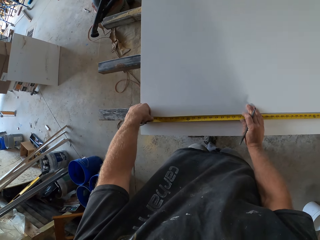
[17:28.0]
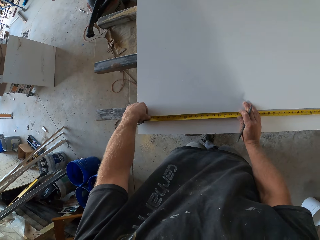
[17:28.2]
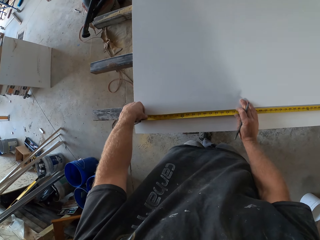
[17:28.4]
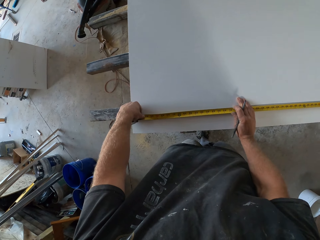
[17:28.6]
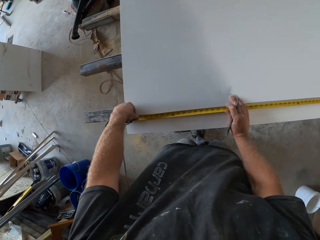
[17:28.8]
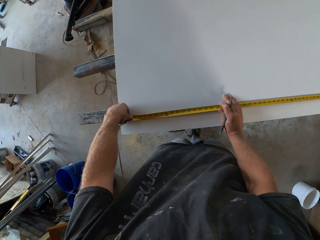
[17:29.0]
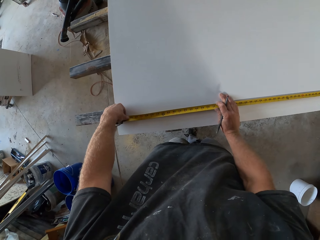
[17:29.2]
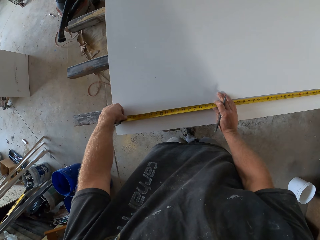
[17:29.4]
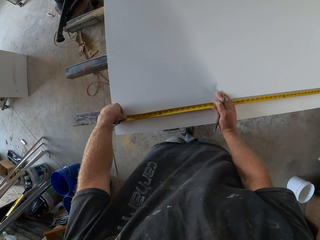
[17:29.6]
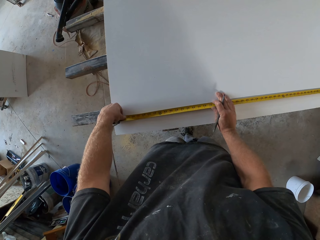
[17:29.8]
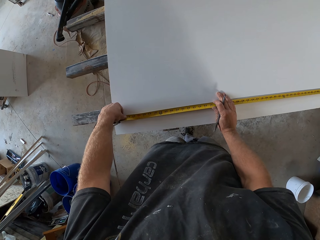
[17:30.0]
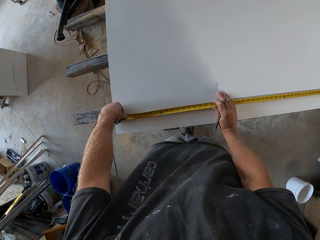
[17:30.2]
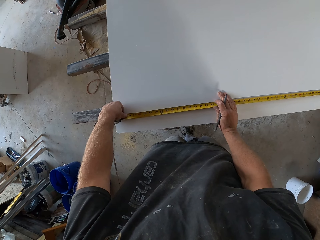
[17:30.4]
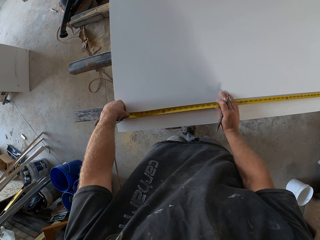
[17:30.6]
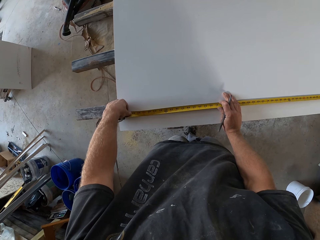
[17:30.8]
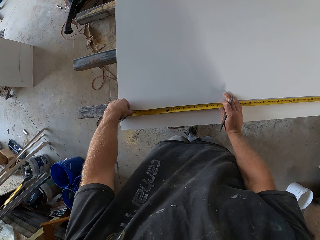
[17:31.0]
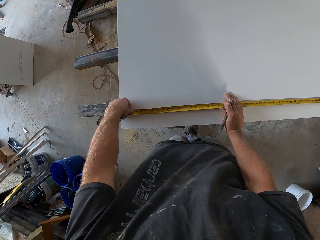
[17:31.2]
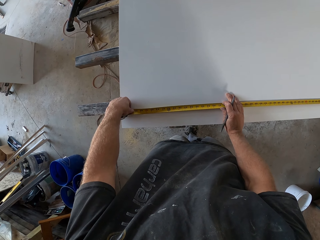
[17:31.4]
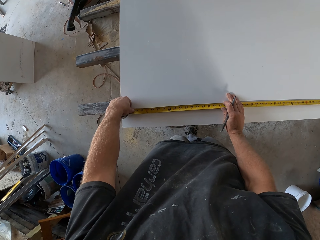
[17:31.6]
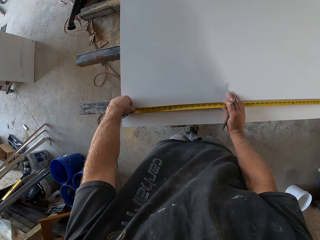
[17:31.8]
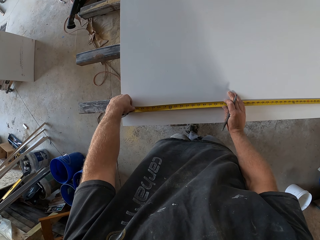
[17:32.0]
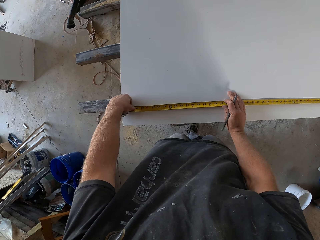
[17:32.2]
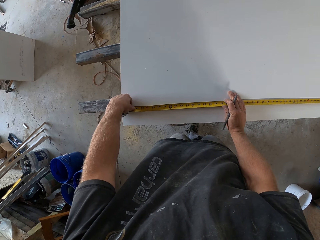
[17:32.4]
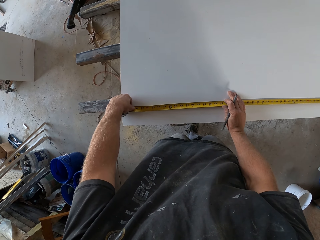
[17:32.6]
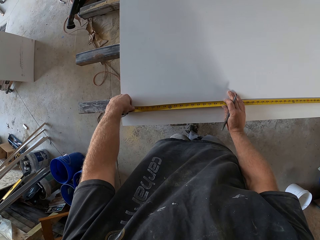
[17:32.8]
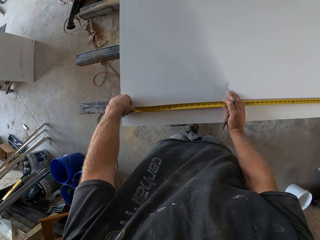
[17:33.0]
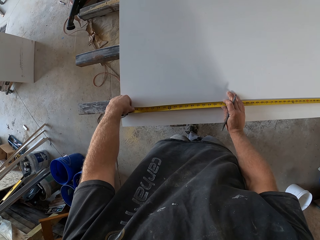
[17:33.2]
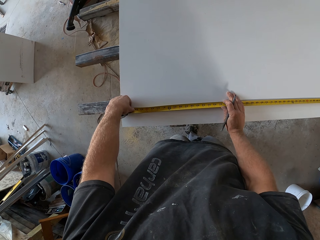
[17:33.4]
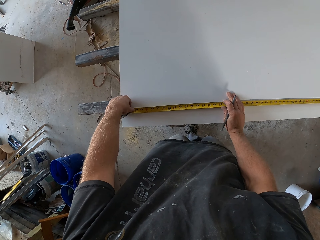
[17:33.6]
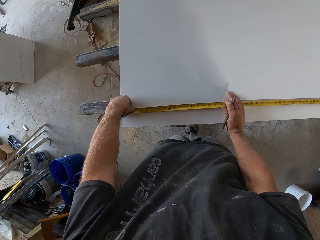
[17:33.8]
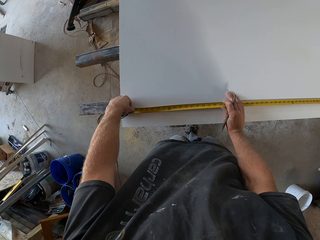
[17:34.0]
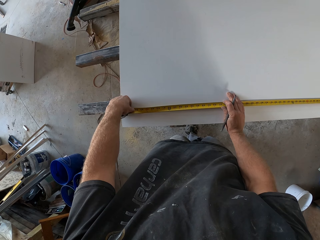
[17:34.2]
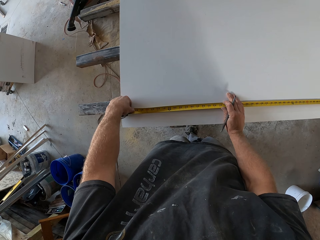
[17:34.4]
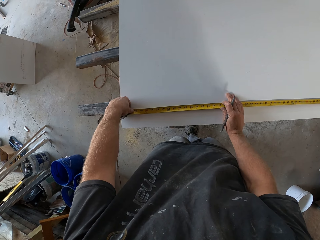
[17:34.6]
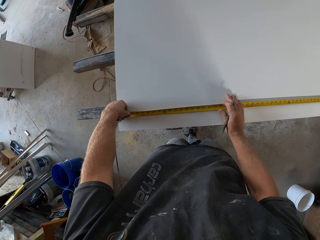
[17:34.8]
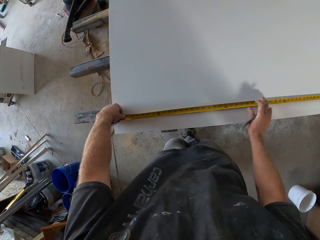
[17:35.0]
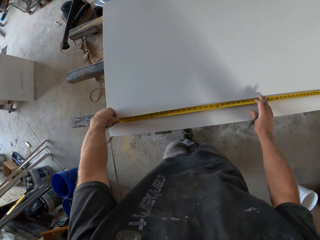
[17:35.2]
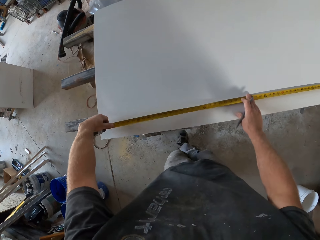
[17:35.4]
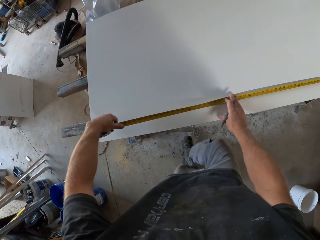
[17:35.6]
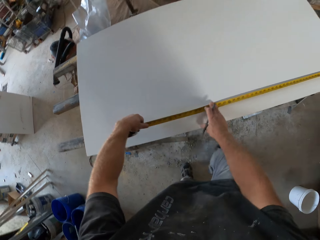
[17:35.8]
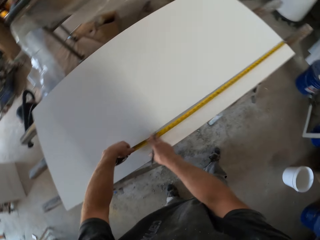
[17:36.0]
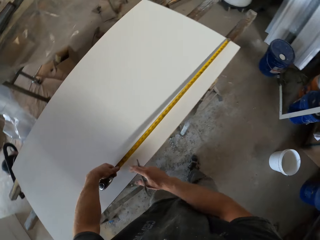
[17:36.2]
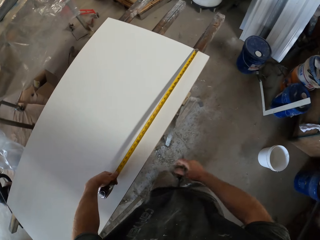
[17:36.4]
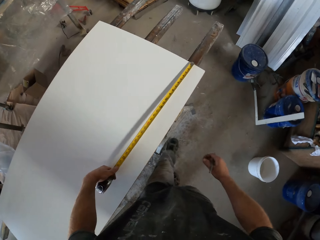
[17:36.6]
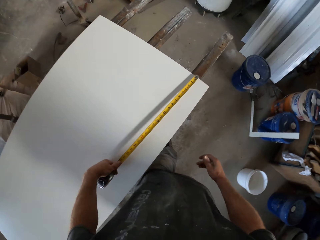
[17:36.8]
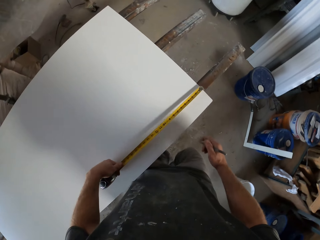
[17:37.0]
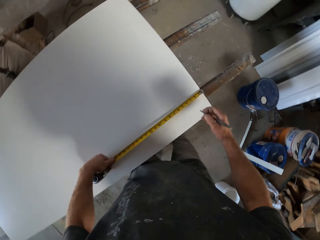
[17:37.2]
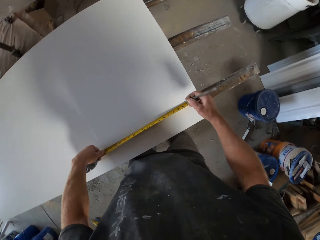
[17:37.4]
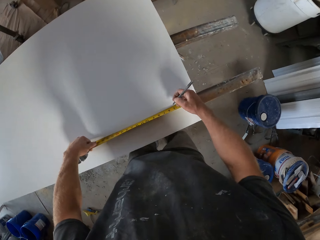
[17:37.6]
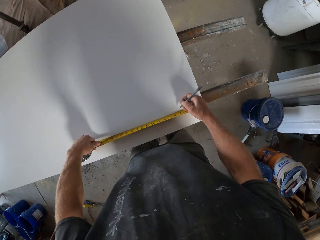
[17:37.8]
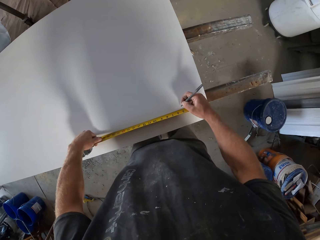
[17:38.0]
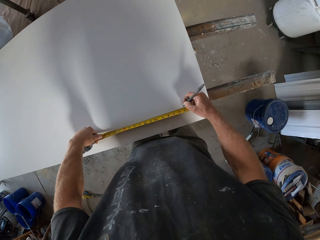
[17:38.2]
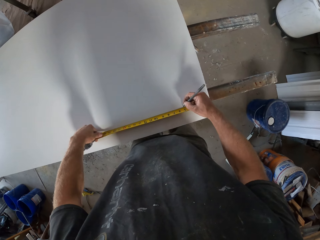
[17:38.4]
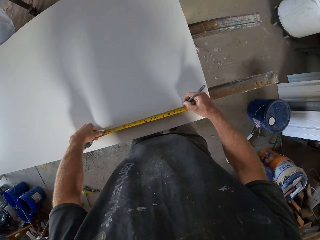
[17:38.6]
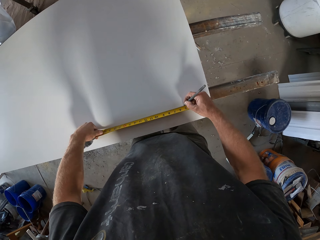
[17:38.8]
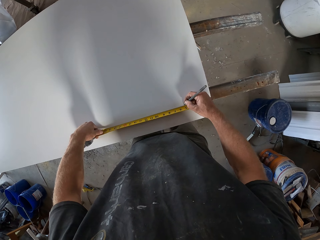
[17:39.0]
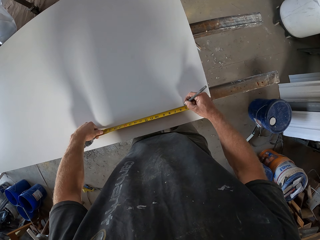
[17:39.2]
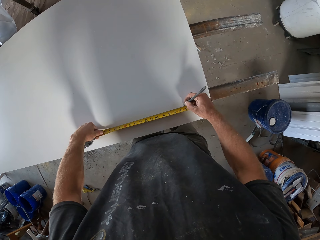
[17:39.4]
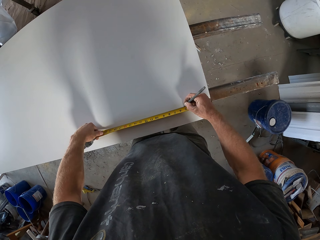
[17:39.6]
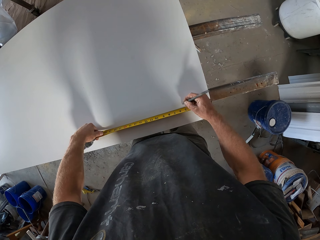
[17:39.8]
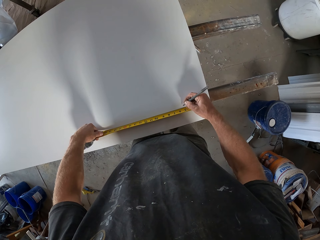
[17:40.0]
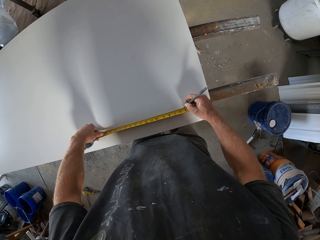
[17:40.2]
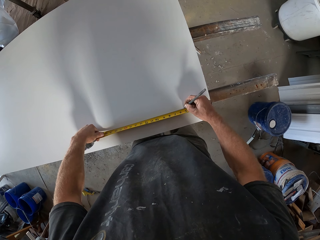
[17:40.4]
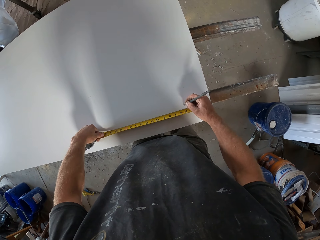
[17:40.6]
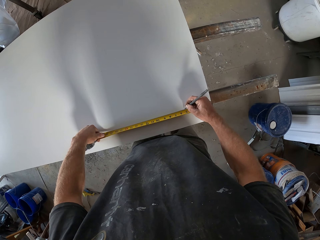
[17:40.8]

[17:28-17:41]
The camera wearer folds the tape measure. They mark the board.

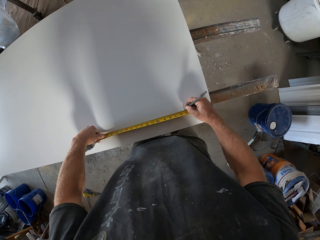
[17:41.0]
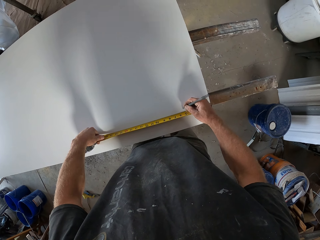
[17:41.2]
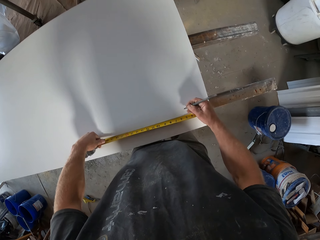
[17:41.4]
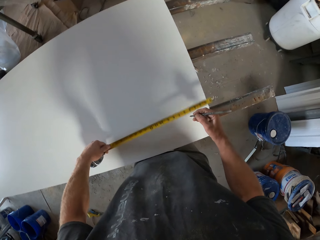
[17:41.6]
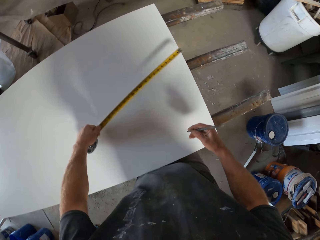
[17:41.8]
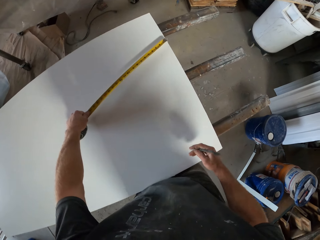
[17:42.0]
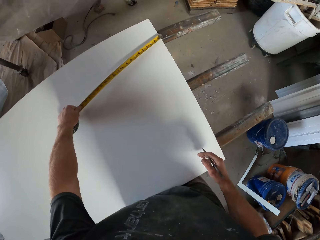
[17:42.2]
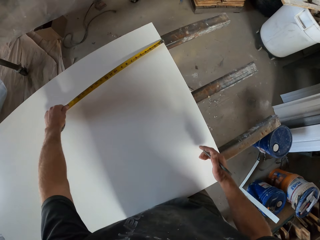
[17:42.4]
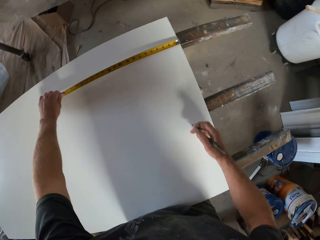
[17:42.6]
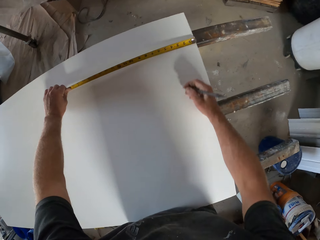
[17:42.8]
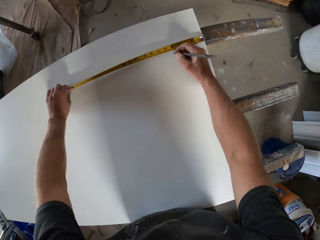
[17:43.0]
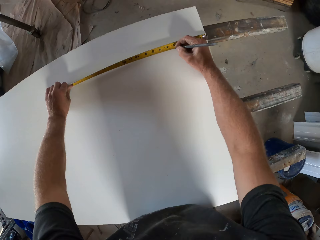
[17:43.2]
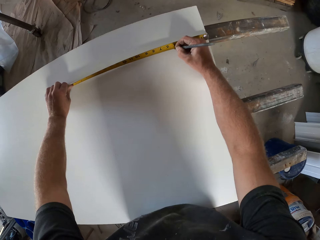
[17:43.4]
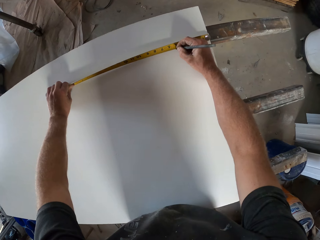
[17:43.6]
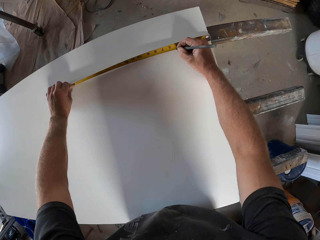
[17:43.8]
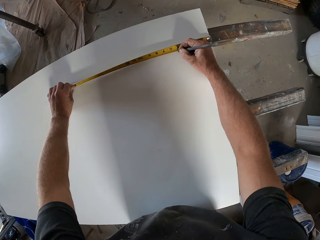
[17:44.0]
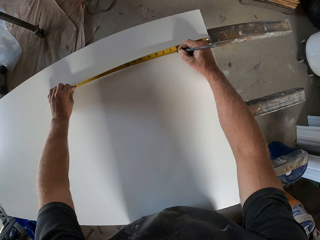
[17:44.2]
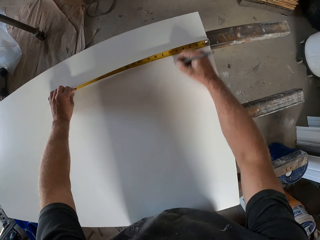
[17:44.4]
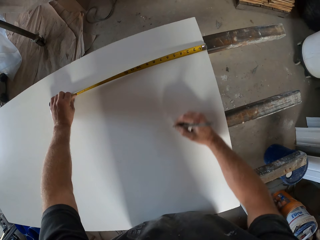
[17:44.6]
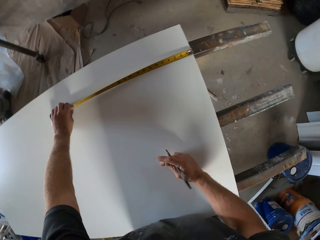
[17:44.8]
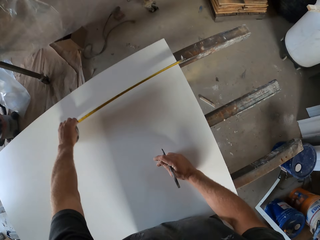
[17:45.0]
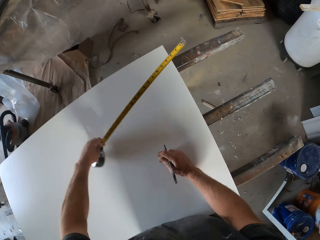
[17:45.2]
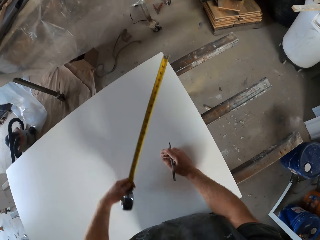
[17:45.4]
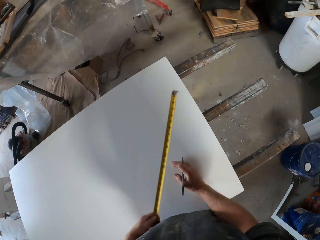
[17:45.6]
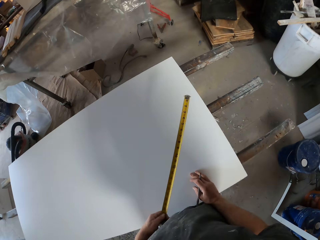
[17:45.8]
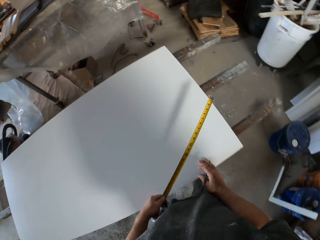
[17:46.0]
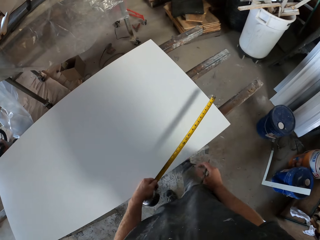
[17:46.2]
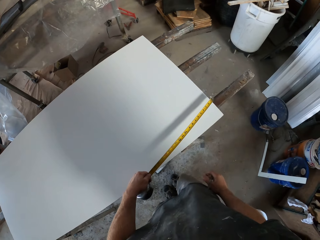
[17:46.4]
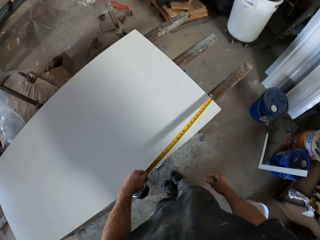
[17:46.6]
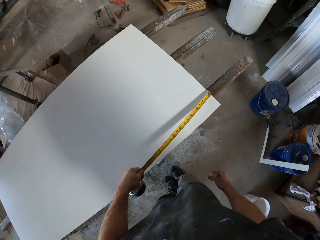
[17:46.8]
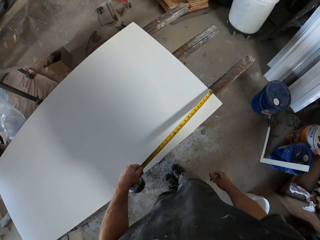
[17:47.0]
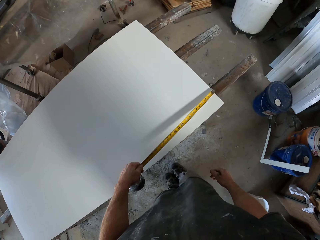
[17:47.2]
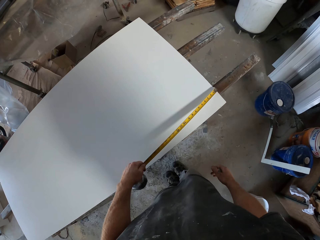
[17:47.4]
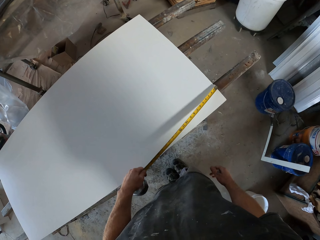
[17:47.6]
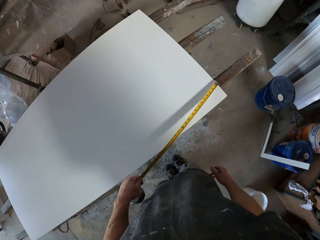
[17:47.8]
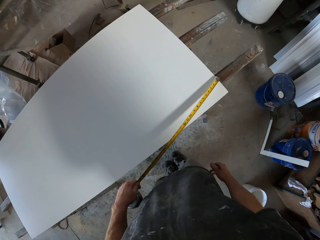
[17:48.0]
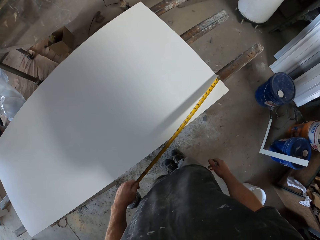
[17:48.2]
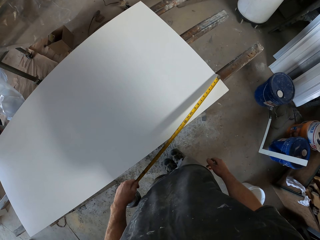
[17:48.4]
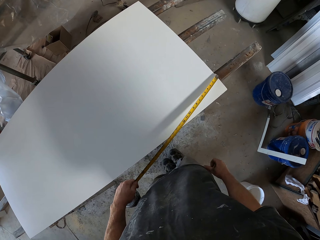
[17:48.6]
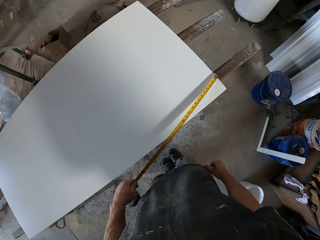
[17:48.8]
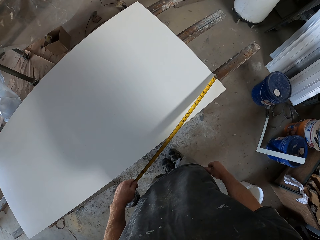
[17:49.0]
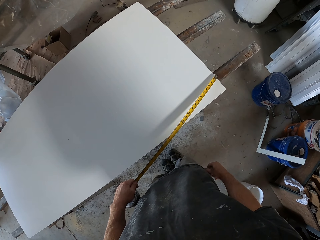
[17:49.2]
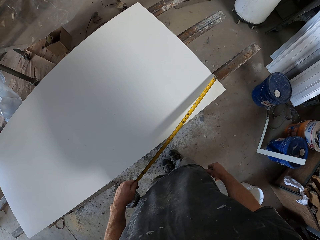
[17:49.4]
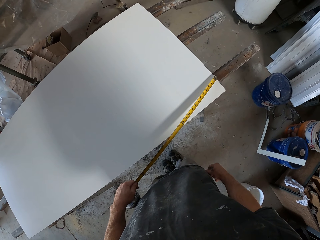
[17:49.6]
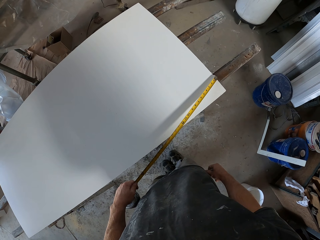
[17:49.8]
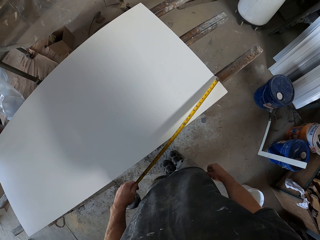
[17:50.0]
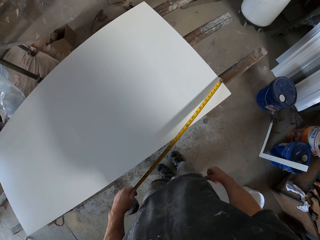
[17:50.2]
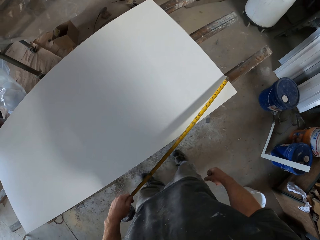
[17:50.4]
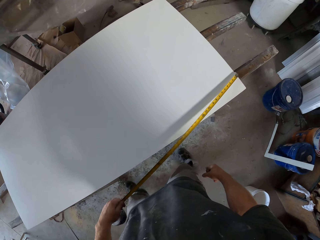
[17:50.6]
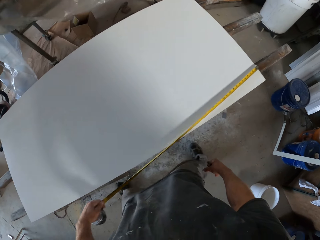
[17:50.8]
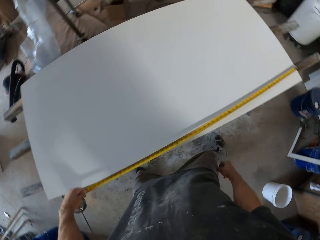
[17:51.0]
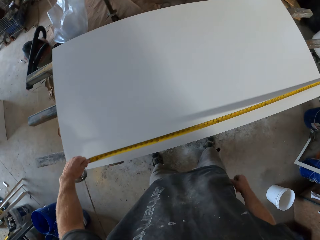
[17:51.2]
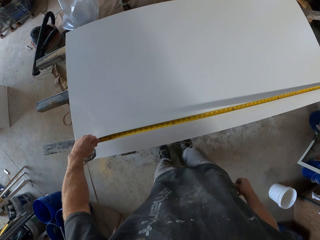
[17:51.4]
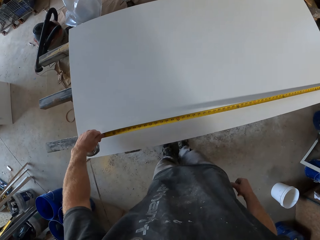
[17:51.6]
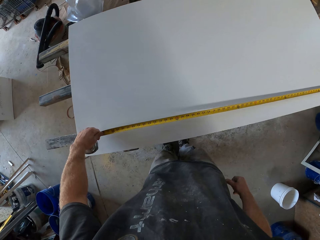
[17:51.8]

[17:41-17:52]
The camera wearer measures the board. They mark the board and measure the board.
